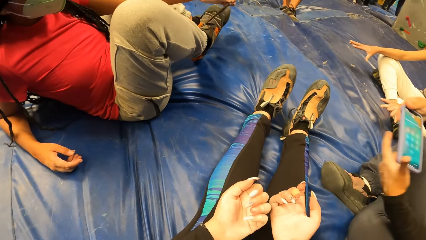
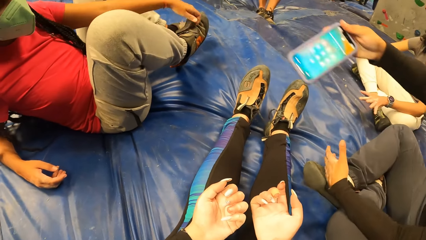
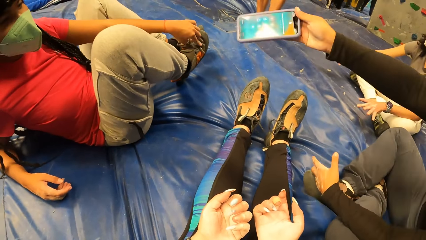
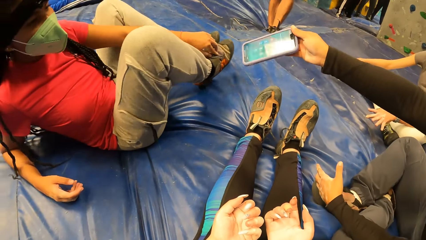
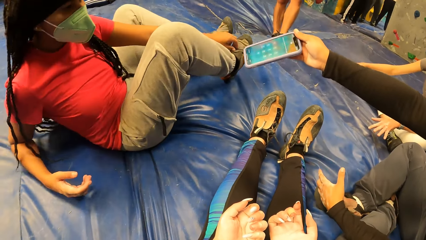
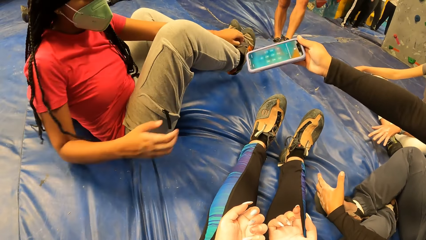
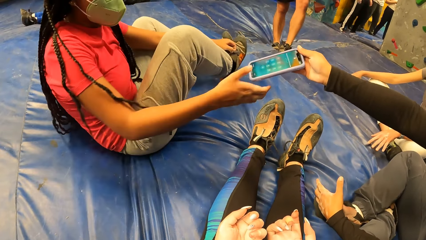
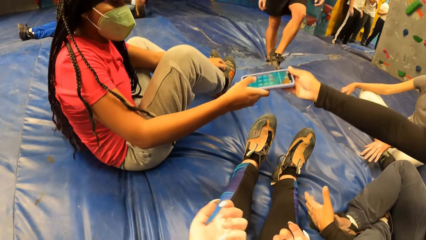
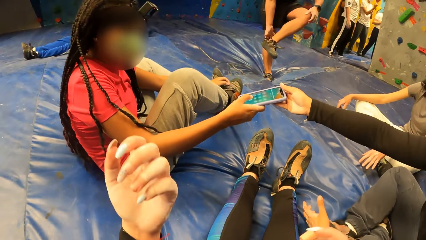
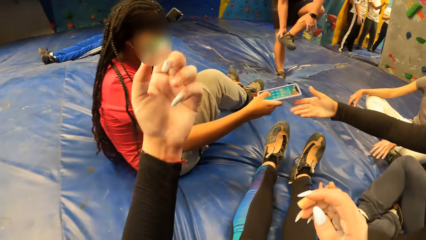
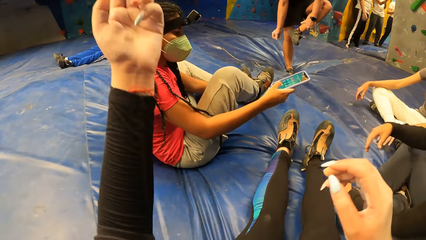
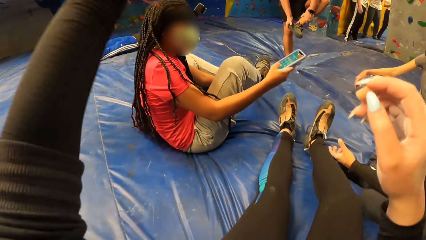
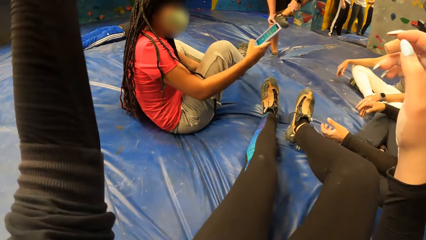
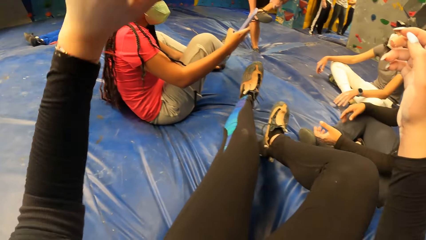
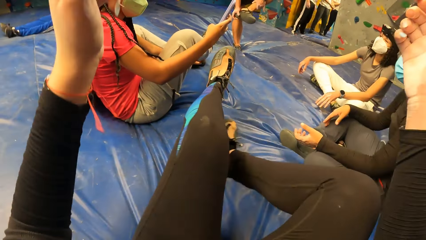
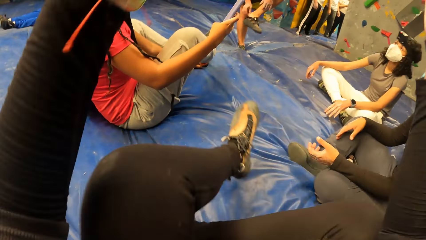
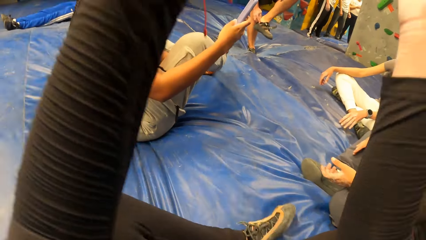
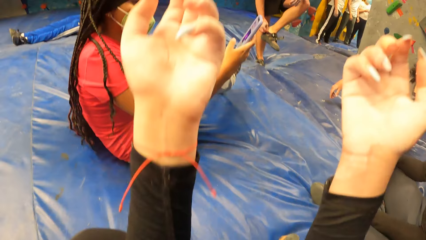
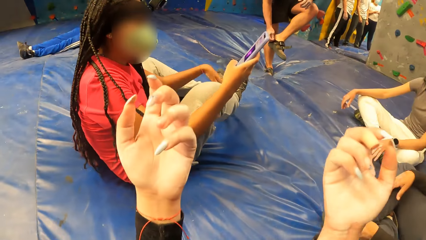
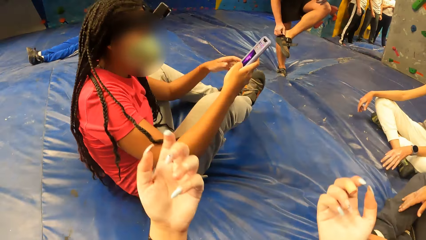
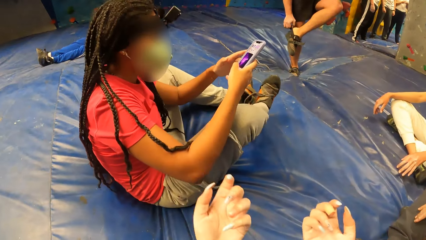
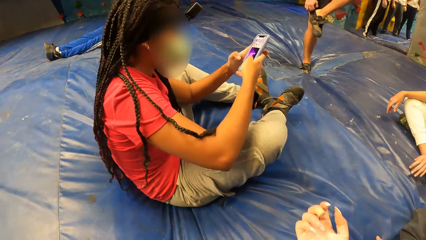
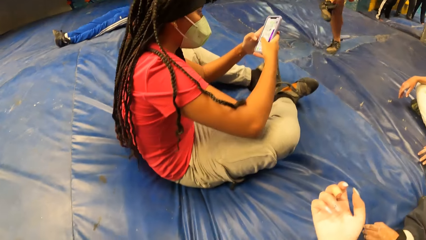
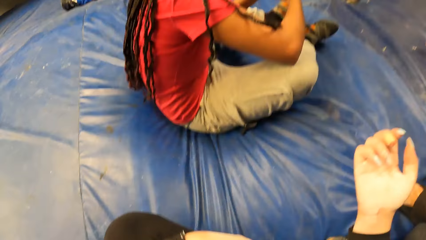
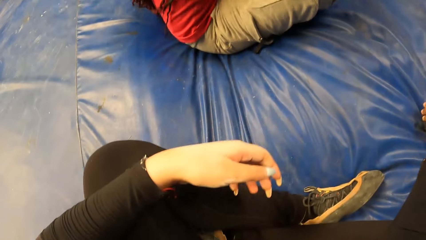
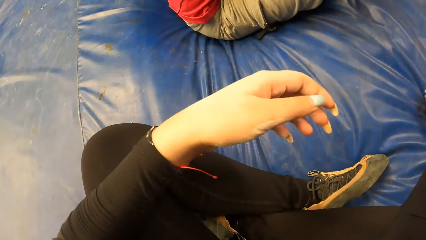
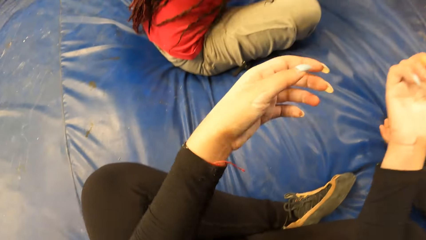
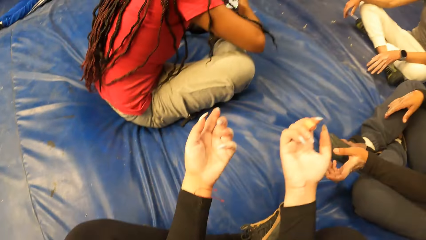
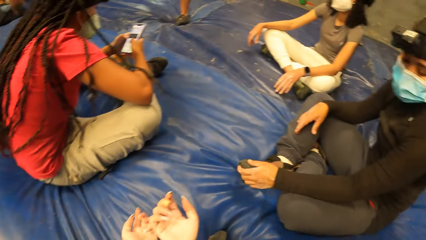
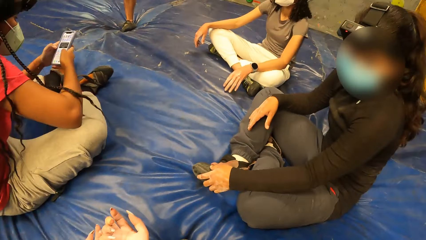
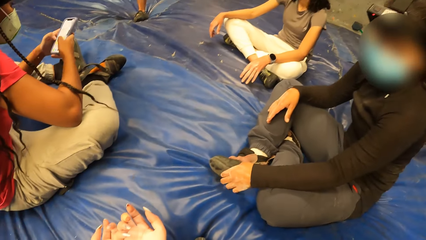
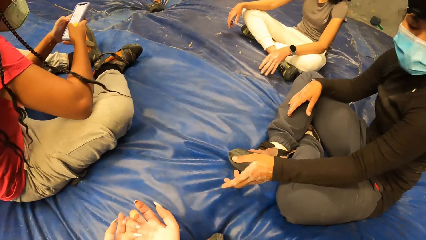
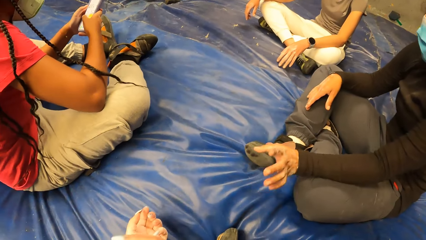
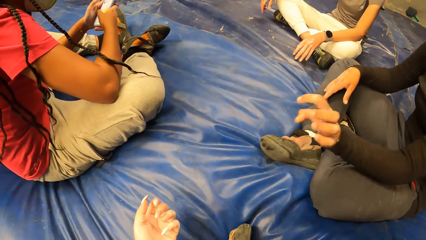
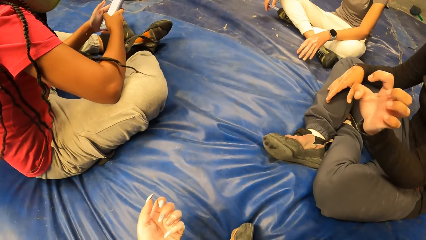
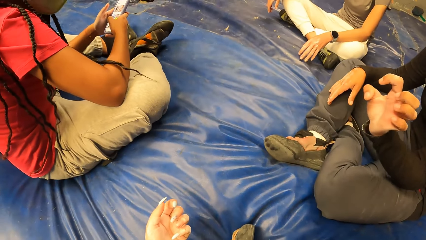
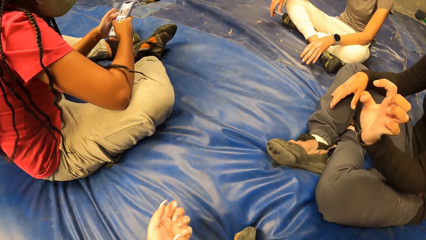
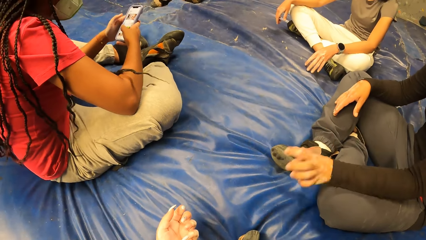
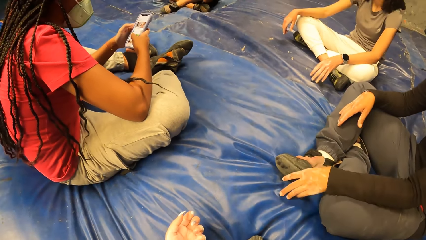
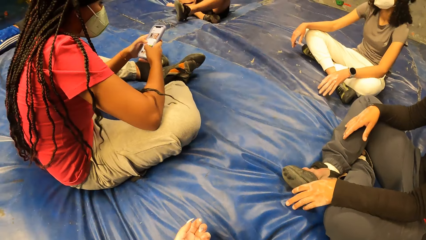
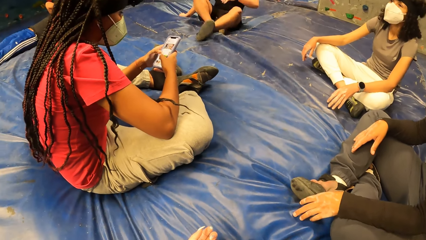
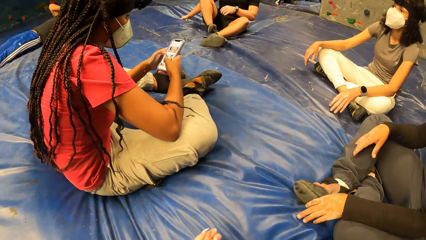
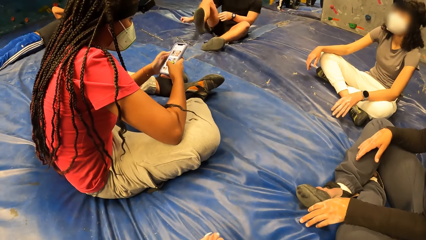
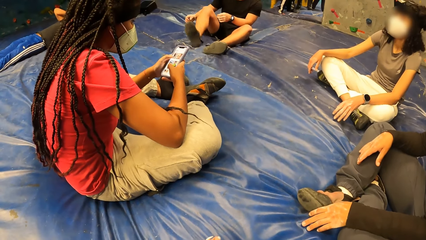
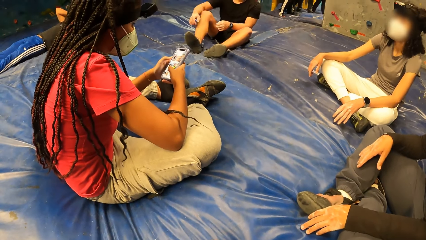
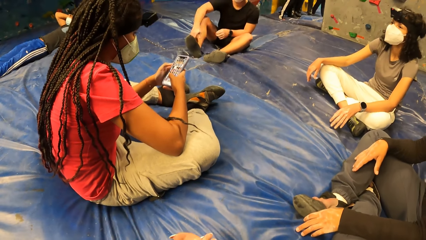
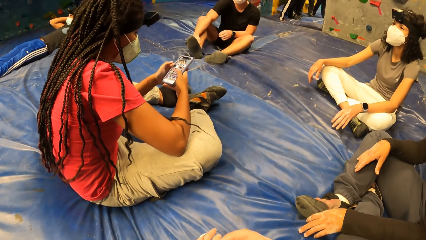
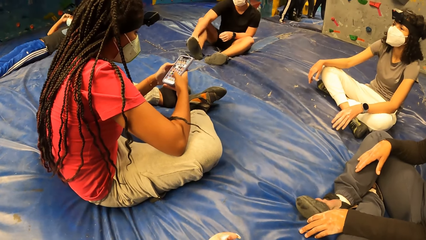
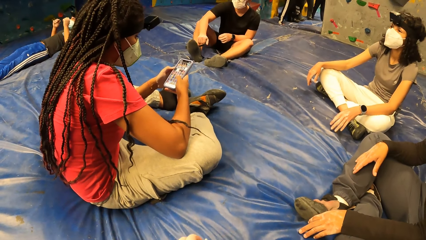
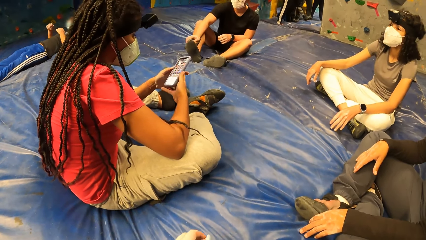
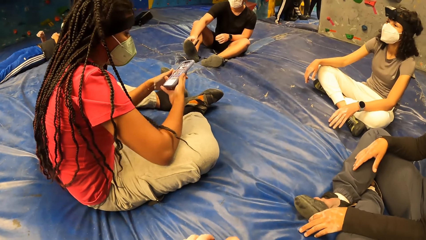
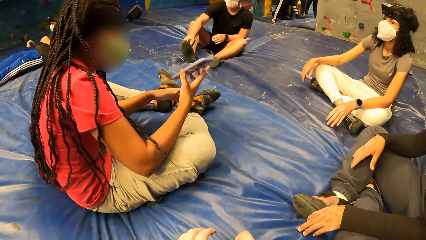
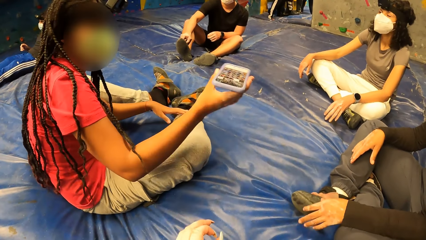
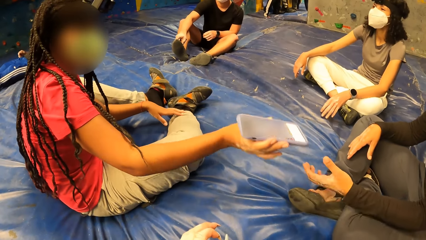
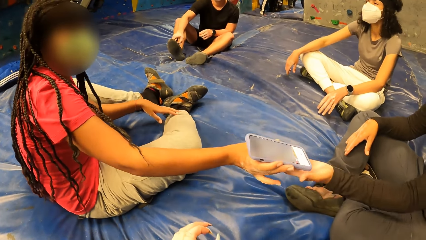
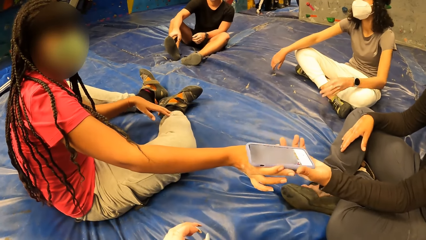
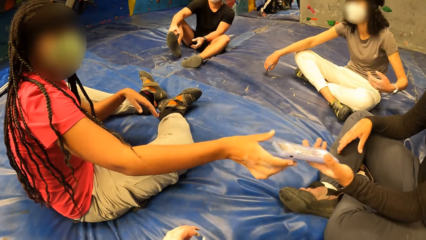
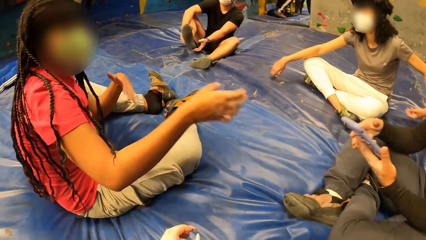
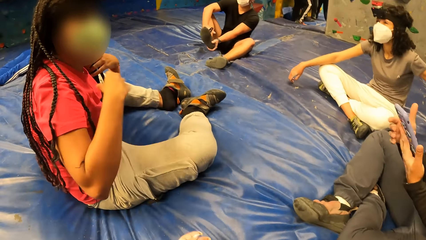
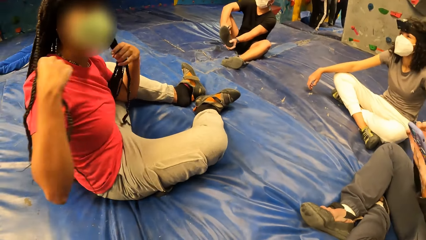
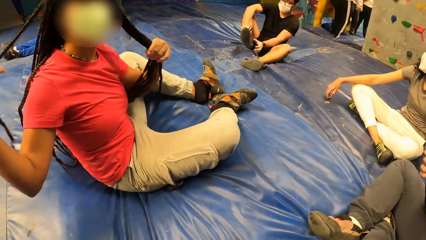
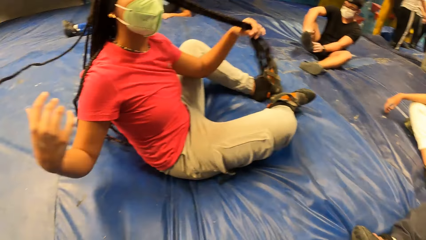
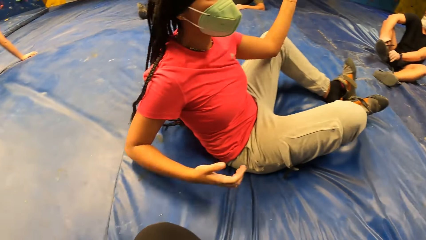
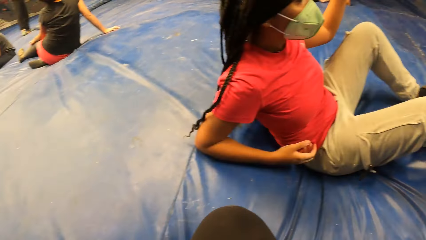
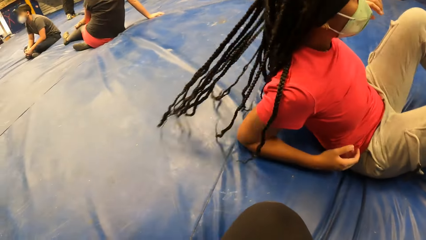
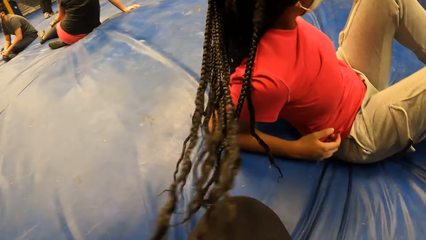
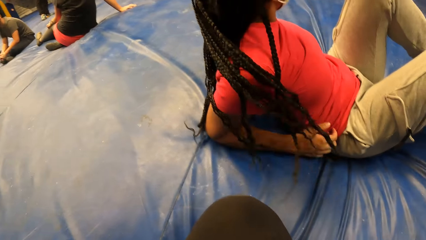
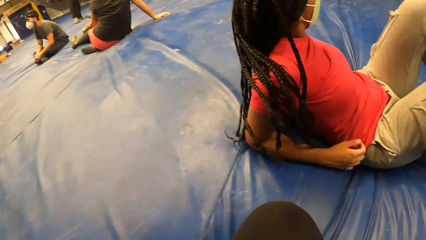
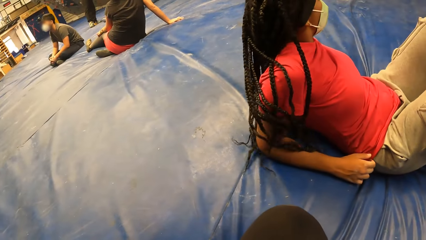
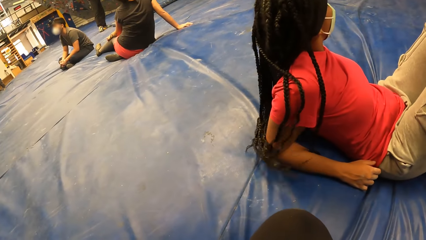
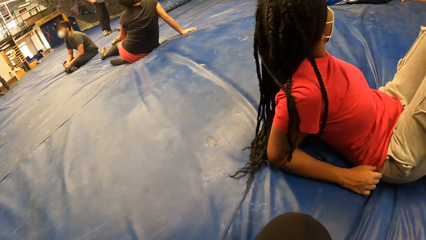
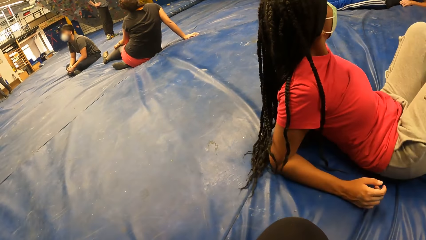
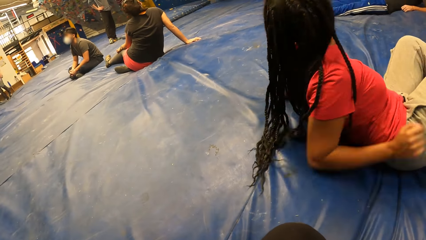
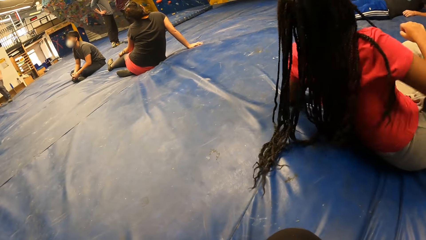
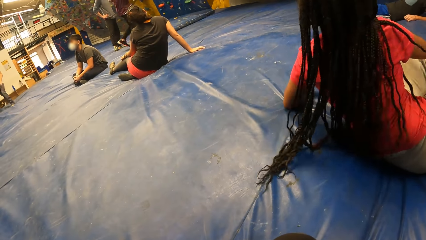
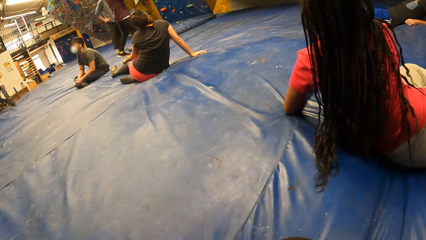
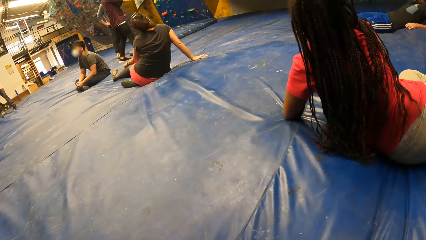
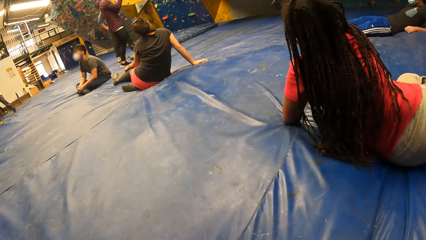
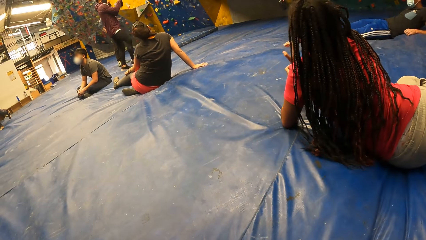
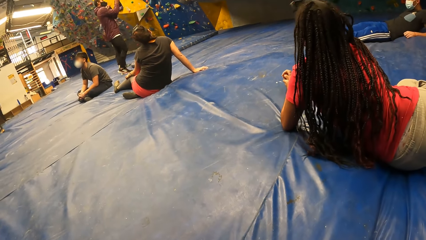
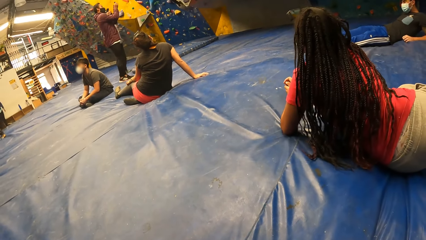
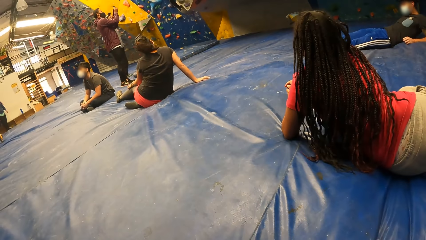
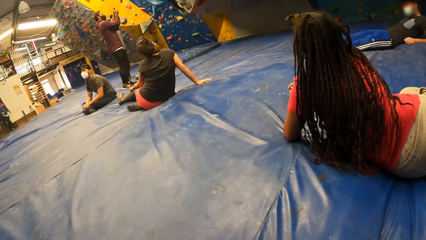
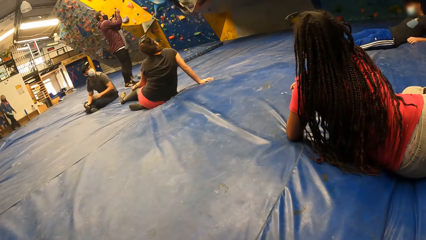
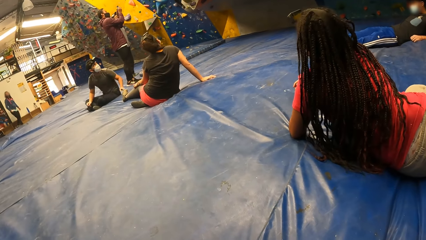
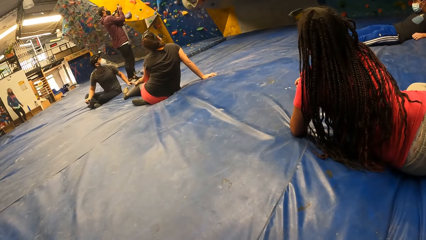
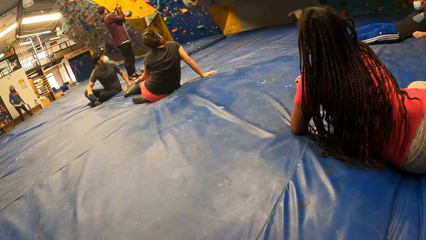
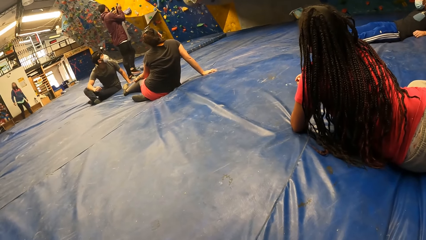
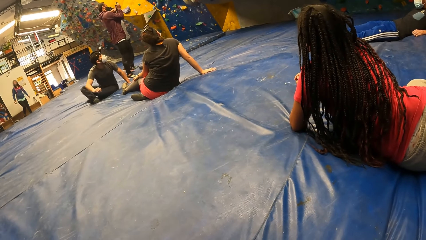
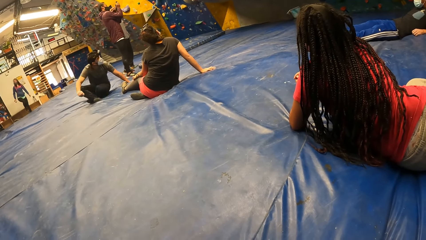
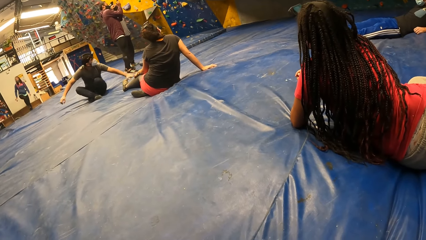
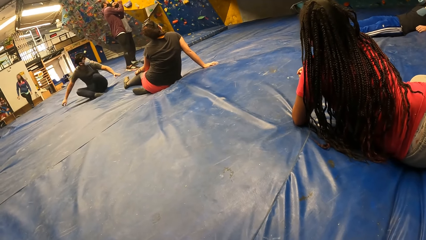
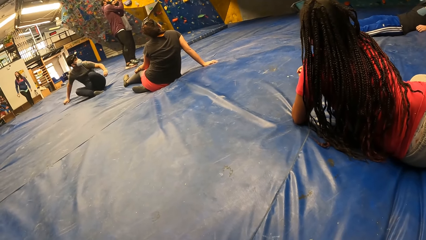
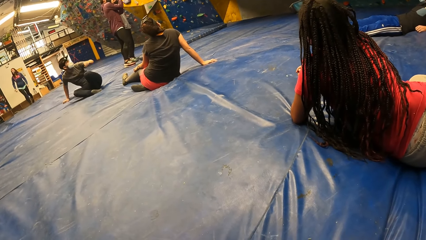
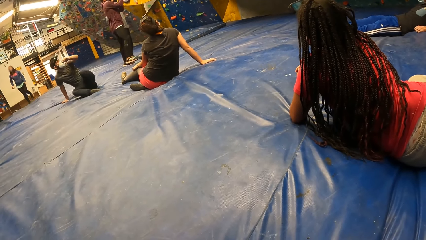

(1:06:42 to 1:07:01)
The third woman stretches the phone towards the first woman with her right hand. The first woman collects the phone from the third woman with her right hand. The third woman takes the phone. The man slightly removes his left shoe with his right hand. The man adjusts his sock with his right hand. The camera wearer lifts up the hand. The first woman holds the phone with both hands. The camera wearer touches the phone. The first woman operates the phone with both hands. The man adjusts his right shoe strap with his right hand. The first woman stretches the phone towards the third woman. The third woman collects the phone from the first woman with her left hand. The first woman touches the hair. Another man takes pictures with his phone. The camera wearer moves around the room.
